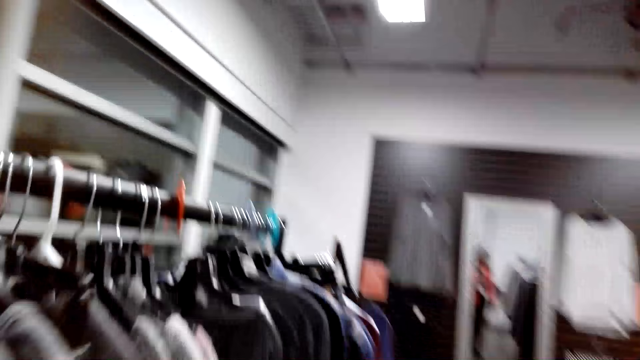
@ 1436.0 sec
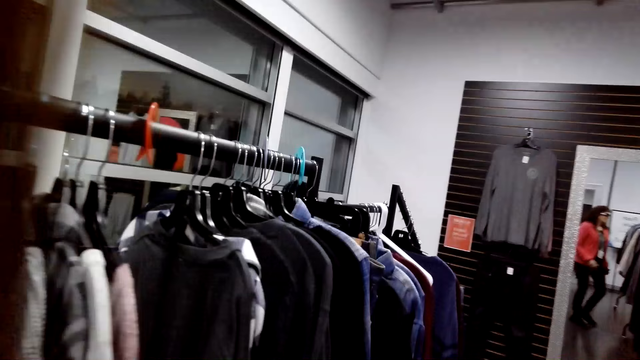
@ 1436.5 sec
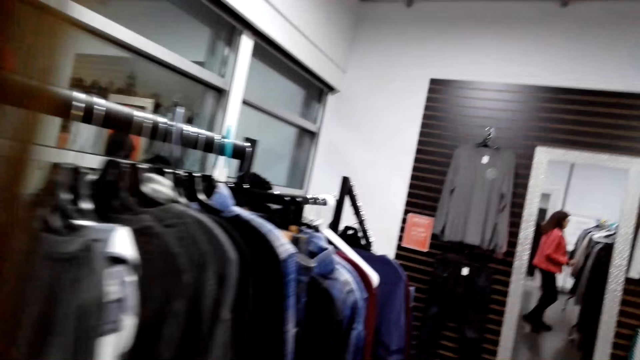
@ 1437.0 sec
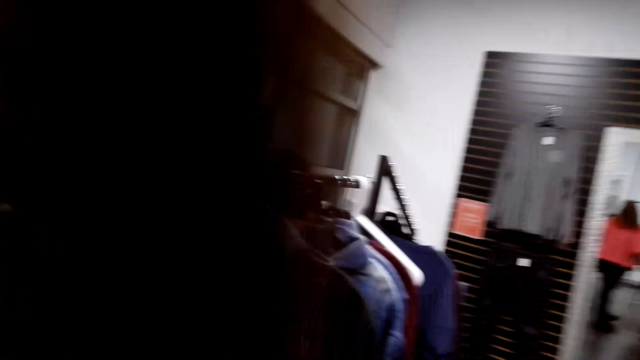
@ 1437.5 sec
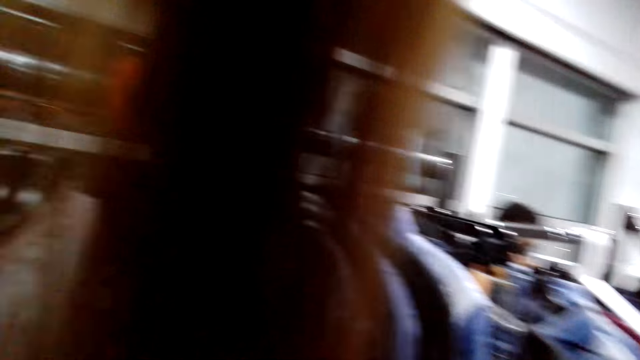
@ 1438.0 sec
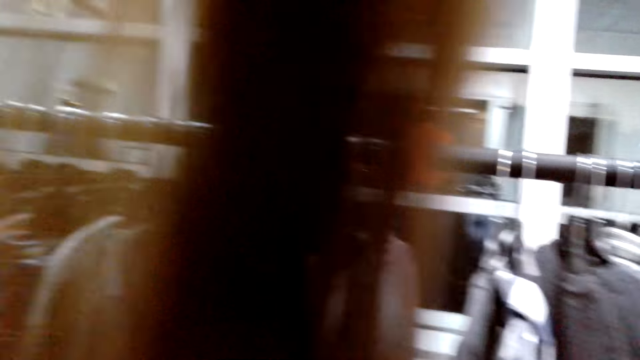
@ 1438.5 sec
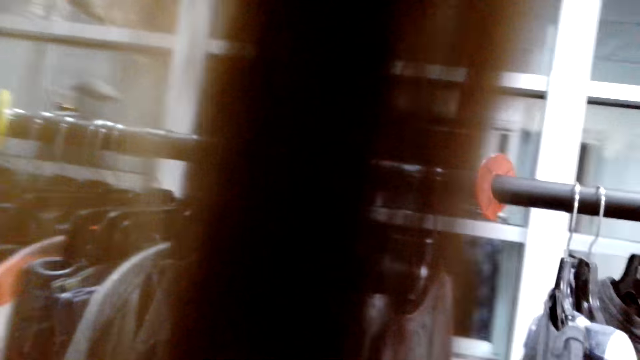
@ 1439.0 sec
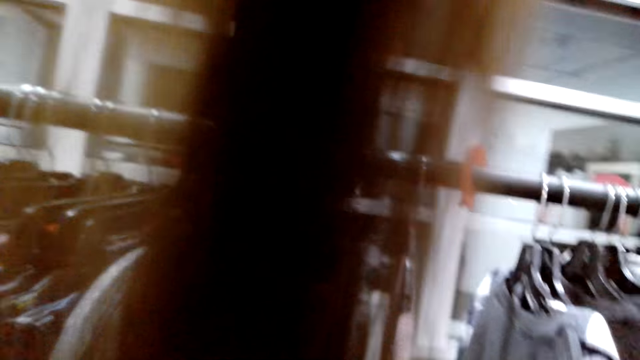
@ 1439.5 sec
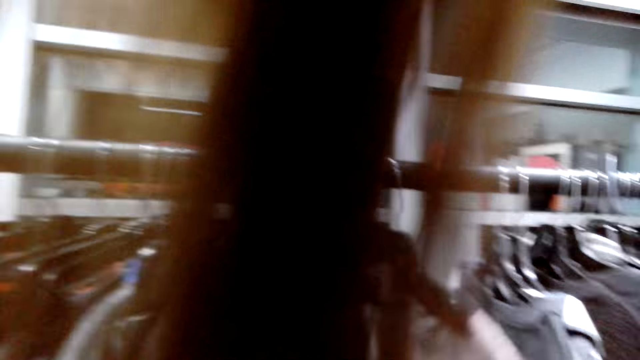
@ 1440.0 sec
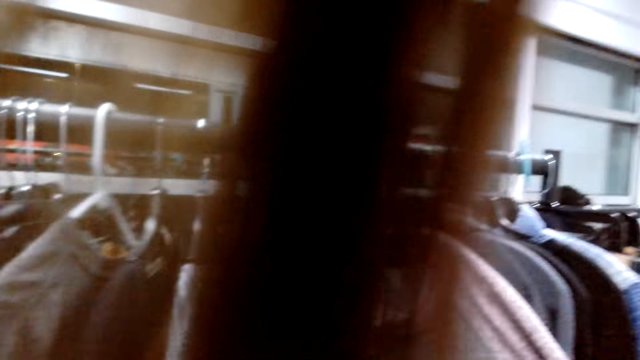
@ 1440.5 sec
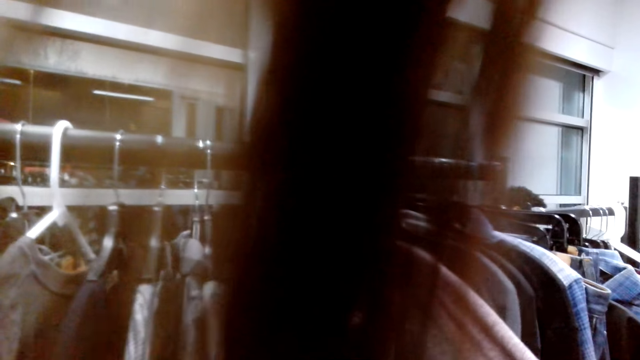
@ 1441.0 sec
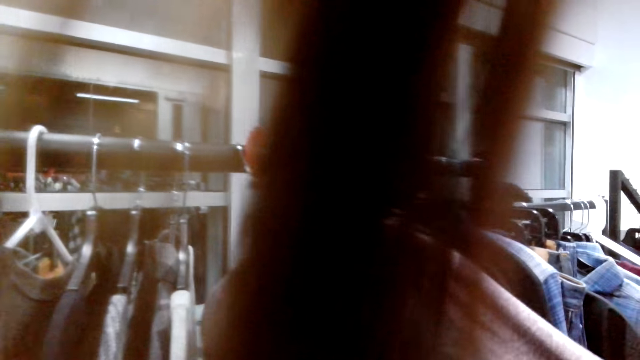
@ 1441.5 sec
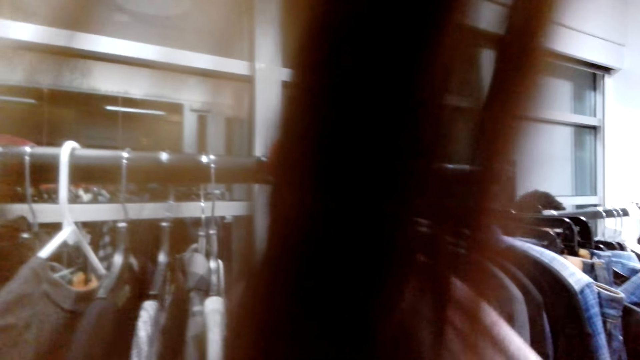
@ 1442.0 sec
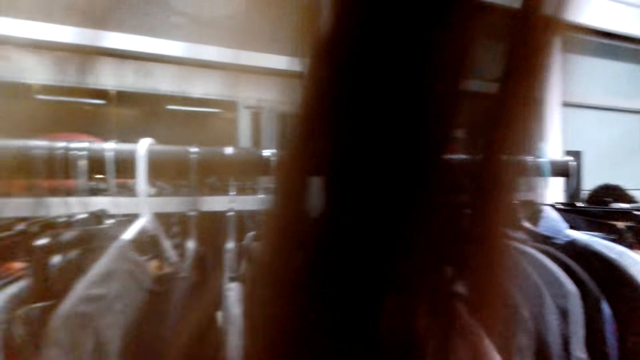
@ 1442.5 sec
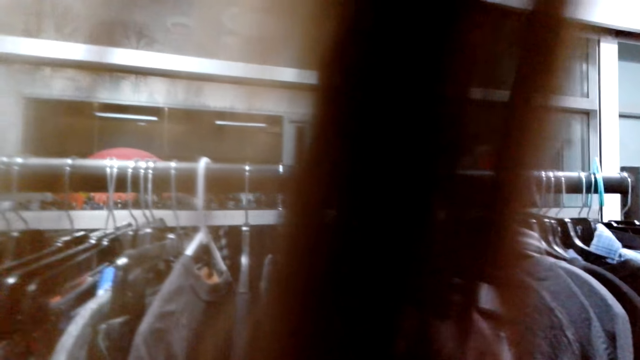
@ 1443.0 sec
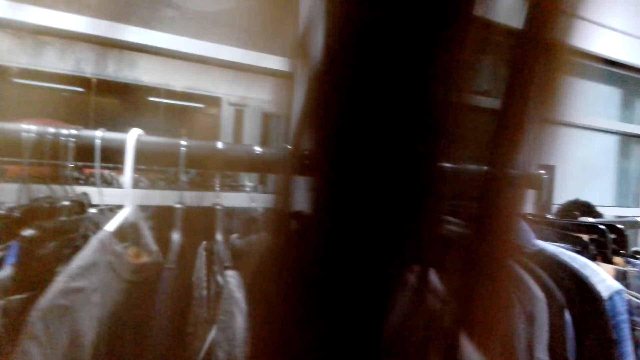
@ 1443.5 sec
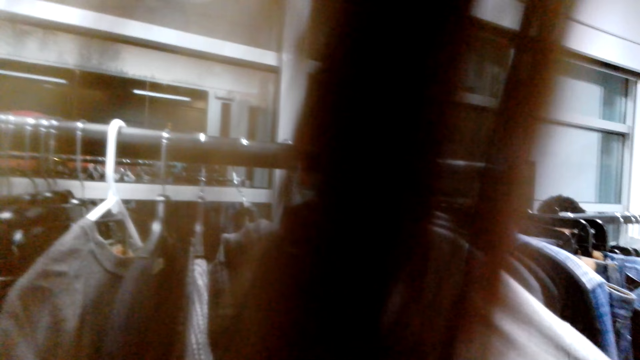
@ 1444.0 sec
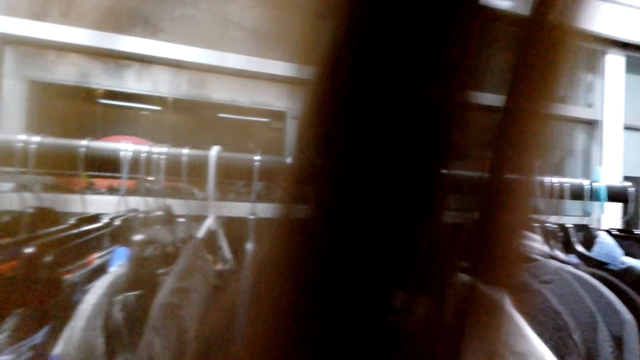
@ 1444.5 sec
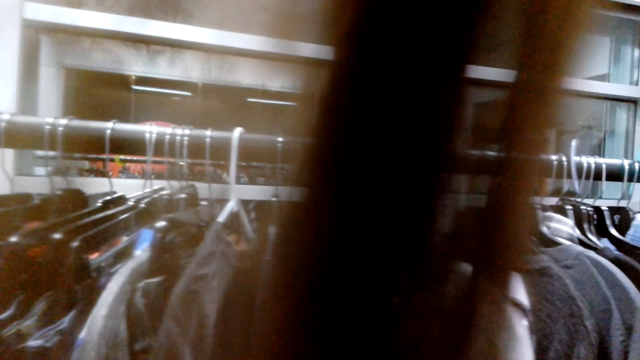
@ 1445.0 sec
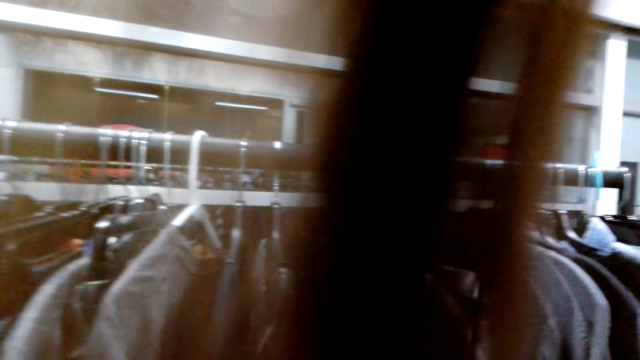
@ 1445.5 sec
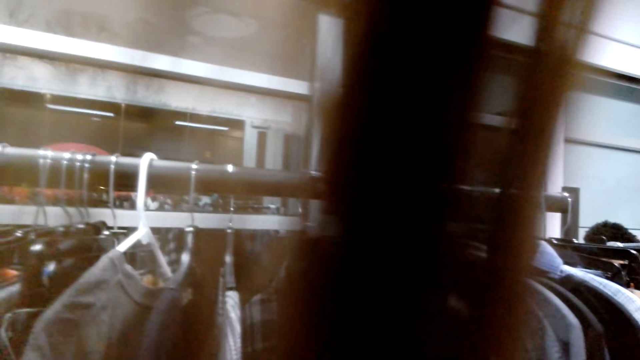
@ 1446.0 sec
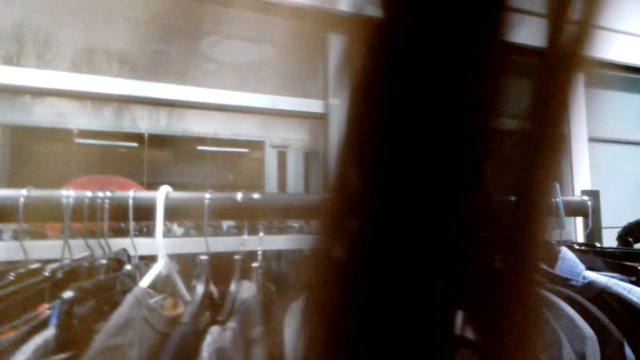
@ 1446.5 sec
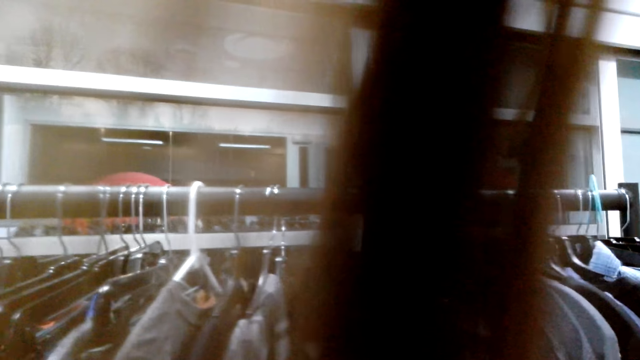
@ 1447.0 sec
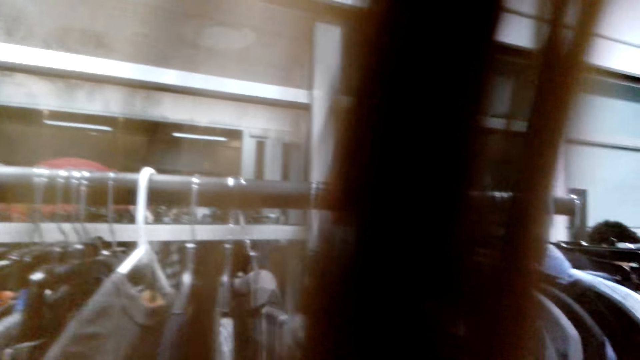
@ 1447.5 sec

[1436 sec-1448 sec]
The camera wearer checks clothes. They flip the sweater.

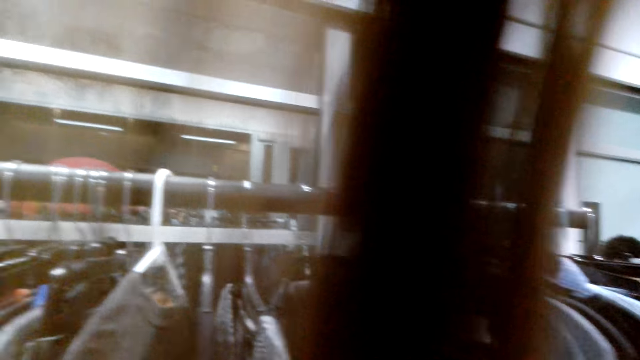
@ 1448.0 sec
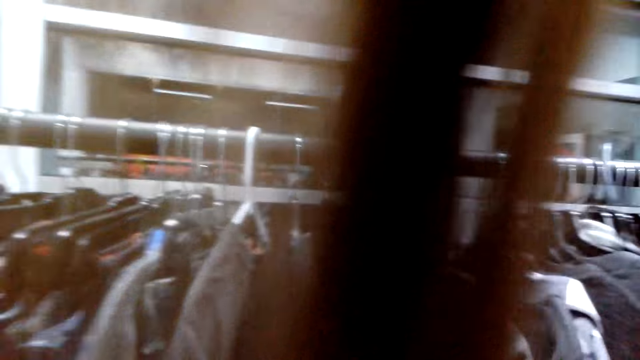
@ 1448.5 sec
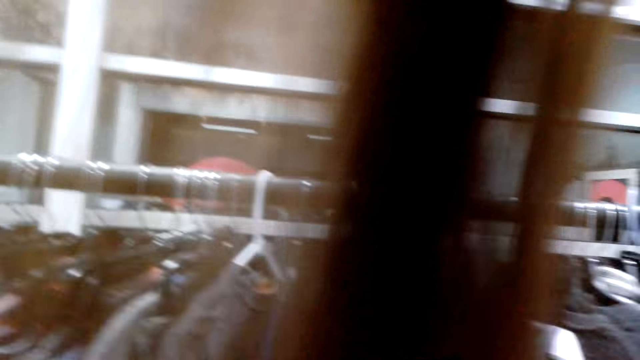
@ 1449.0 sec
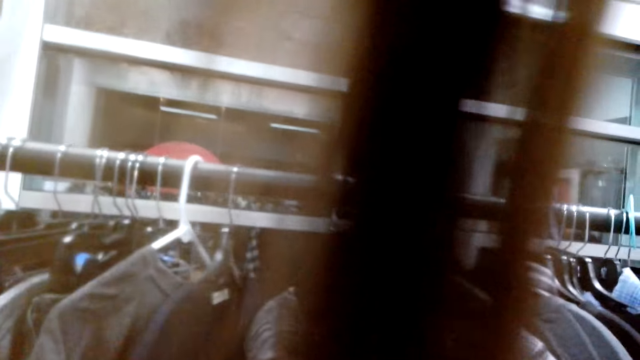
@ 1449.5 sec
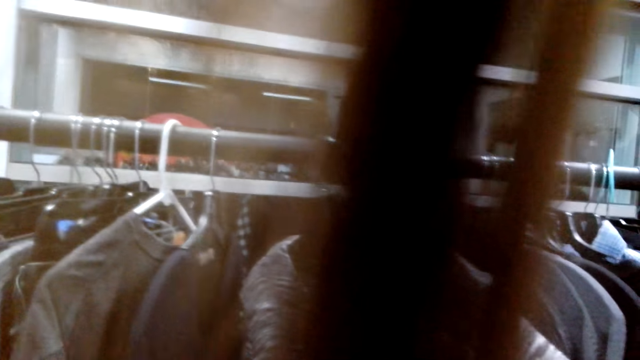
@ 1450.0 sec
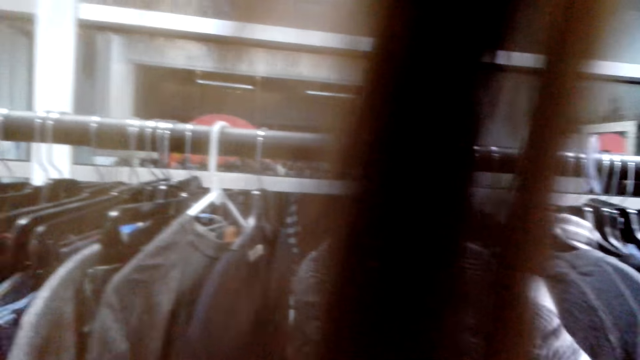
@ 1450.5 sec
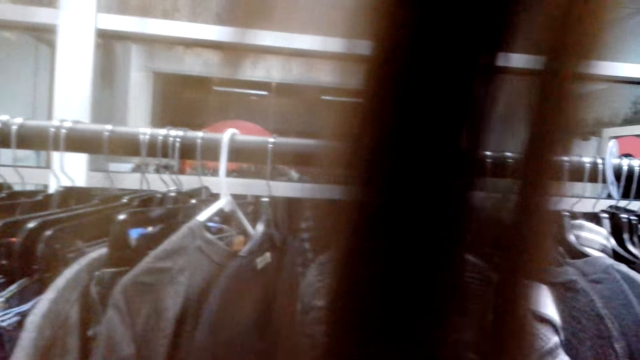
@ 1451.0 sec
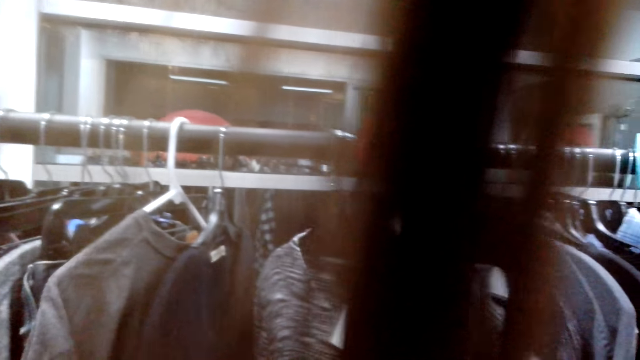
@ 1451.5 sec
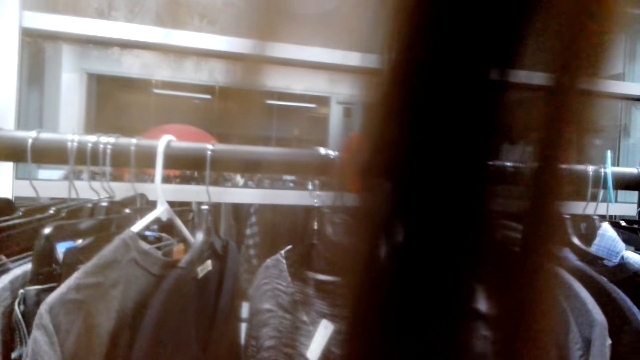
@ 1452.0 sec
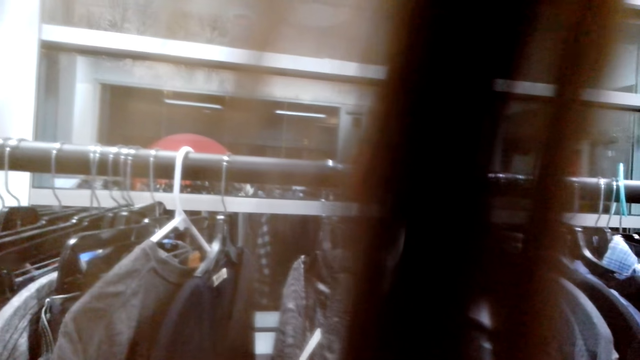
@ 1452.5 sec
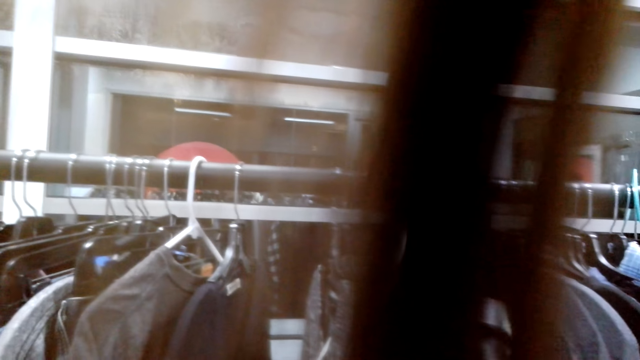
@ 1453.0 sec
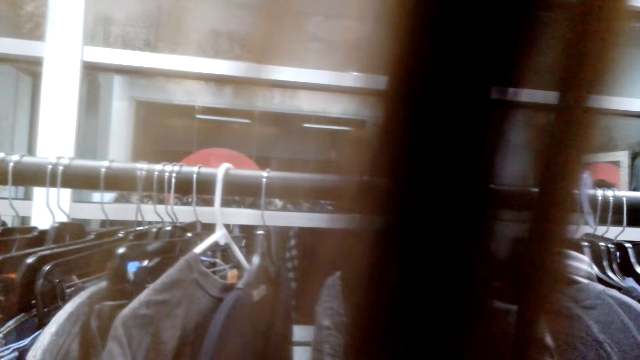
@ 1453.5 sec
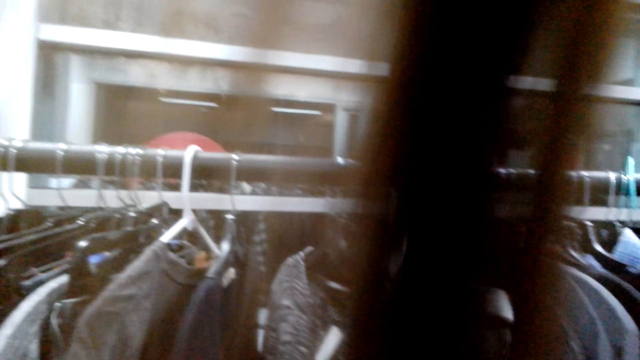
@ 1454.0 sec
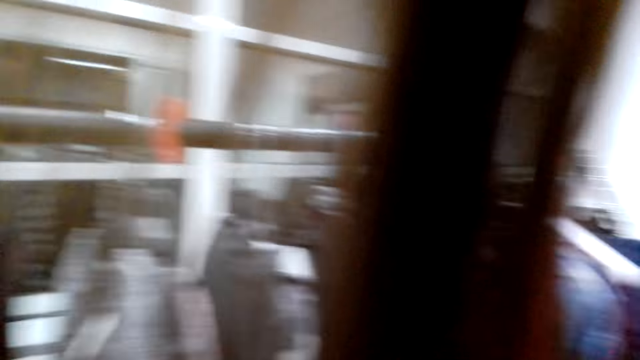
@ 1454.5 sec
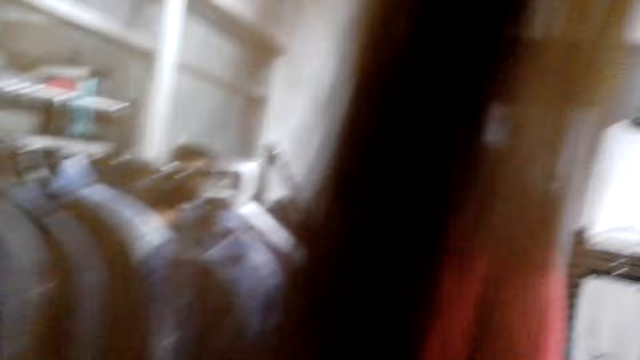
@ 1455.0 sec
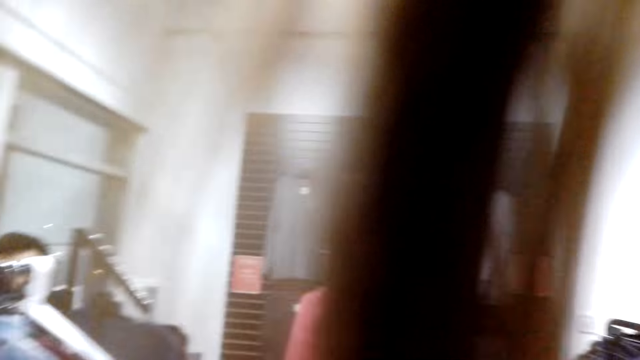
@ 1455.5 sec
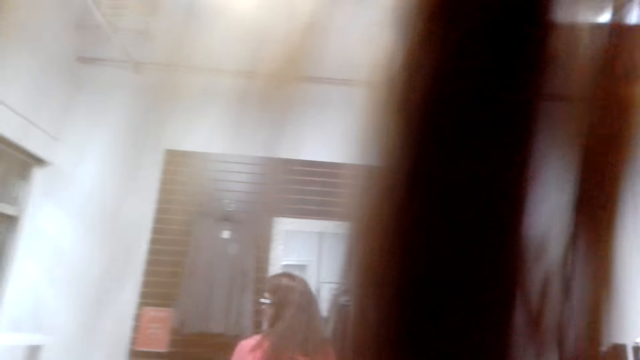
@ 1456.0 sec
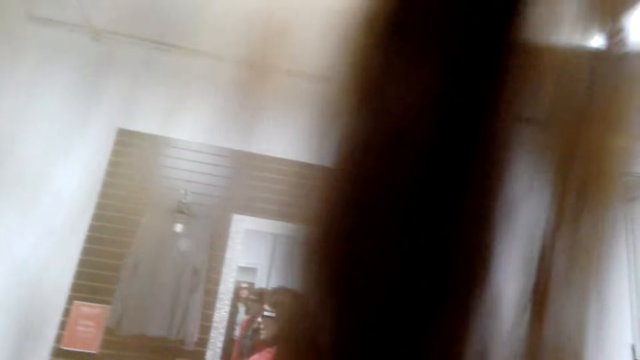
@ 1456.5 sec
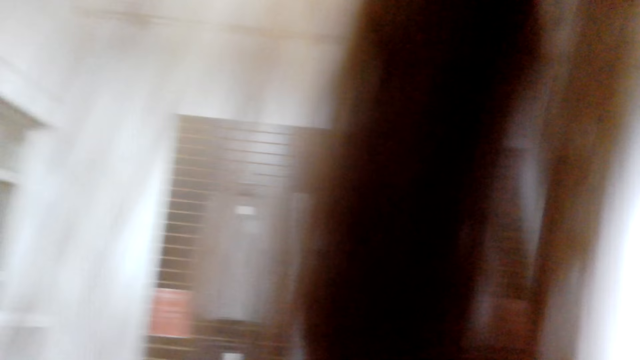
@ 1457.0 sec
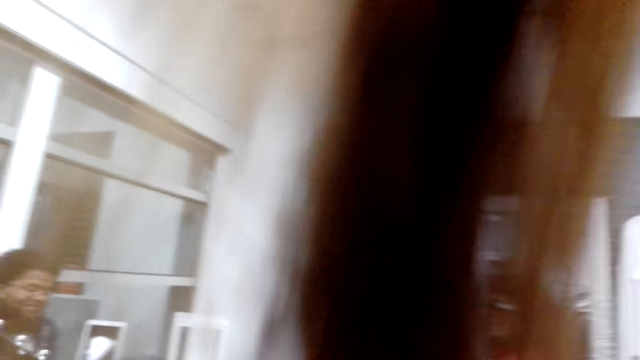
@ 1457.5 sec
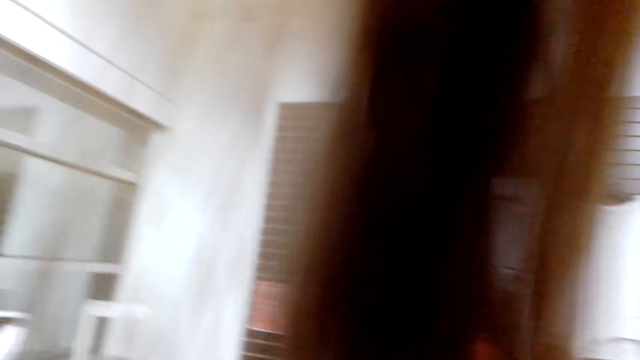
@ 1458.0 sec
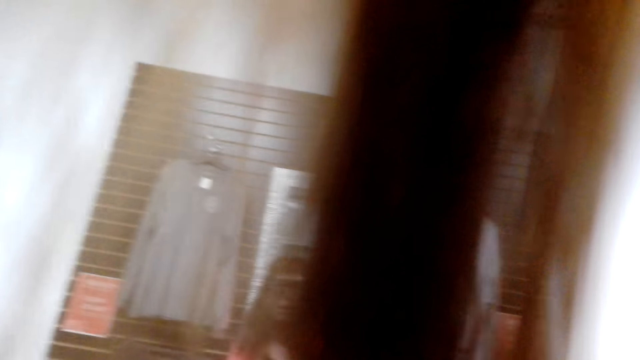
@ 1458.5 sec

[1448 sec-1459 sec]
A woman walks around. The camera wearer walks around.
